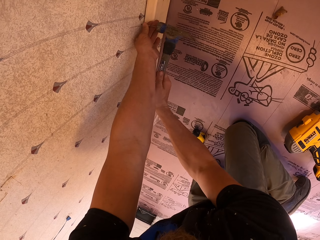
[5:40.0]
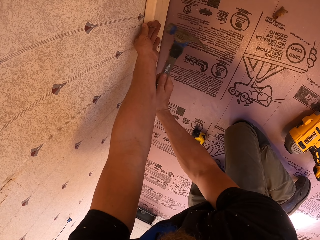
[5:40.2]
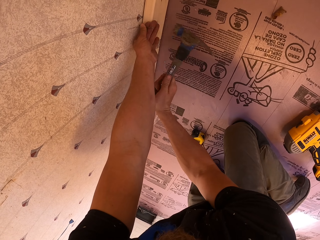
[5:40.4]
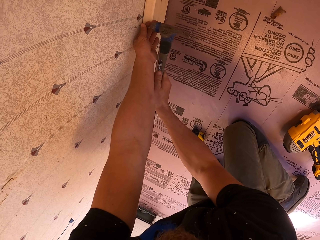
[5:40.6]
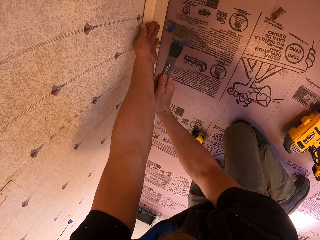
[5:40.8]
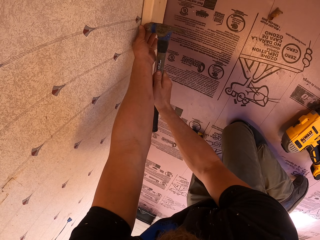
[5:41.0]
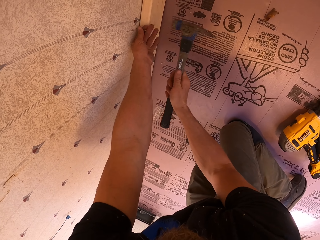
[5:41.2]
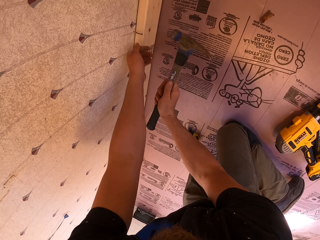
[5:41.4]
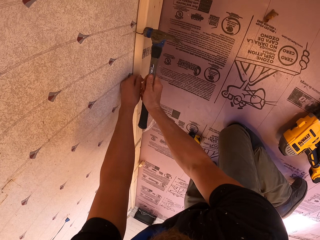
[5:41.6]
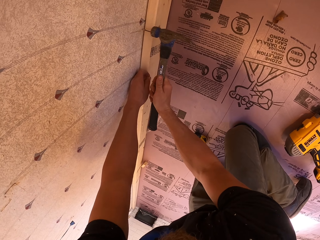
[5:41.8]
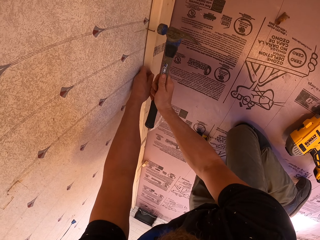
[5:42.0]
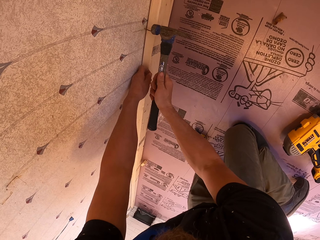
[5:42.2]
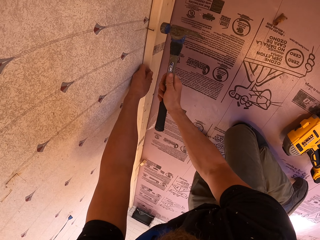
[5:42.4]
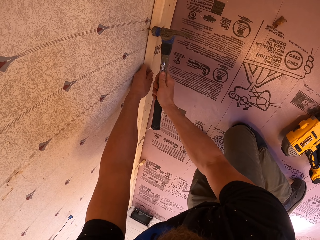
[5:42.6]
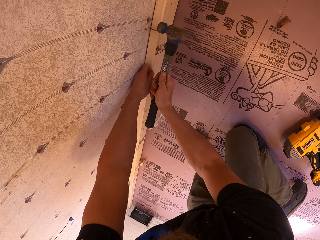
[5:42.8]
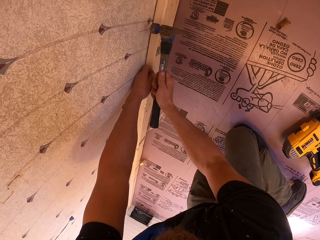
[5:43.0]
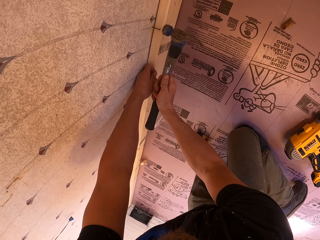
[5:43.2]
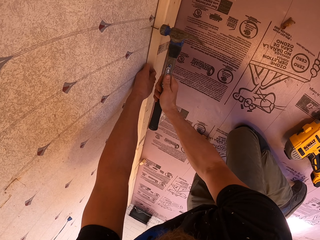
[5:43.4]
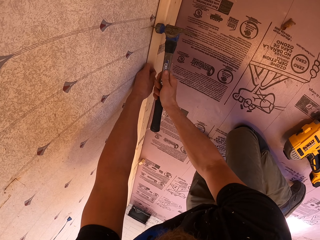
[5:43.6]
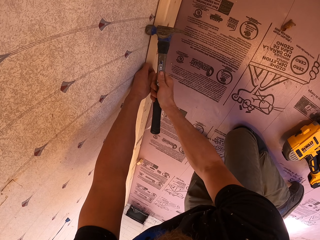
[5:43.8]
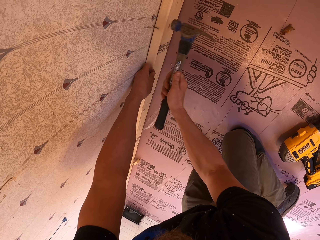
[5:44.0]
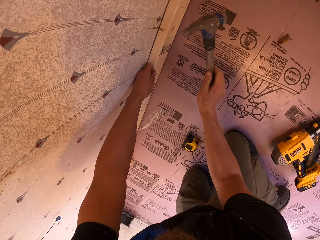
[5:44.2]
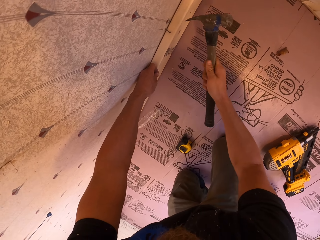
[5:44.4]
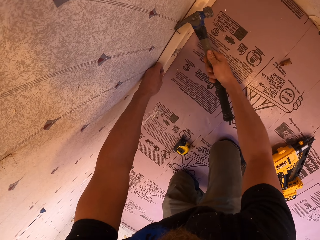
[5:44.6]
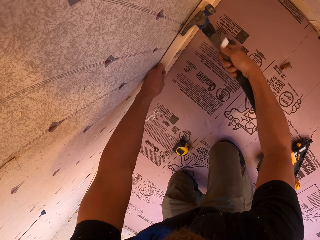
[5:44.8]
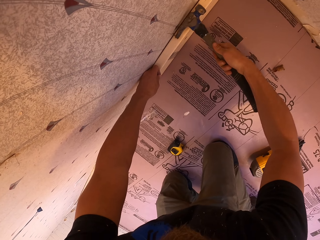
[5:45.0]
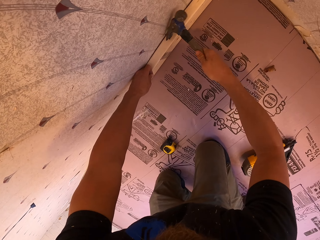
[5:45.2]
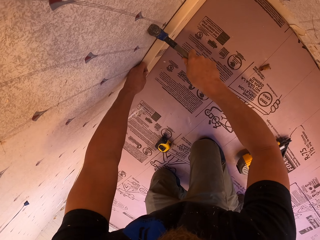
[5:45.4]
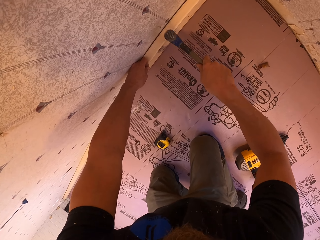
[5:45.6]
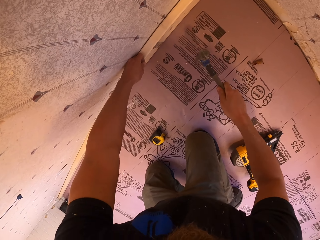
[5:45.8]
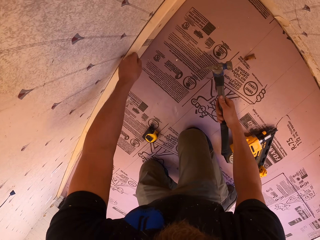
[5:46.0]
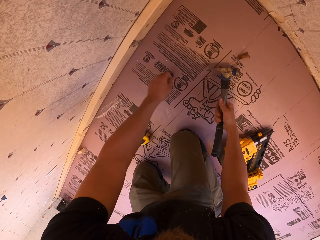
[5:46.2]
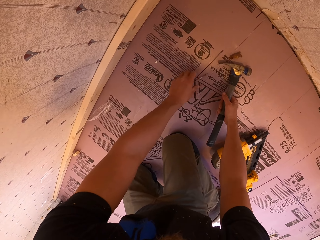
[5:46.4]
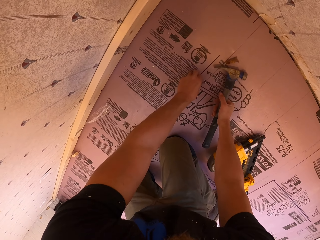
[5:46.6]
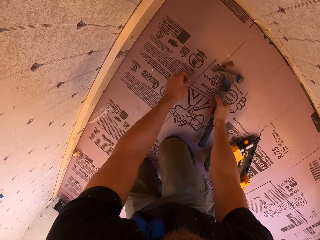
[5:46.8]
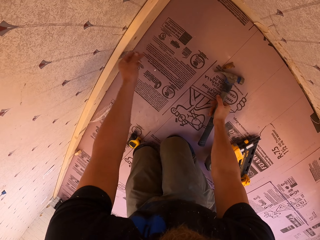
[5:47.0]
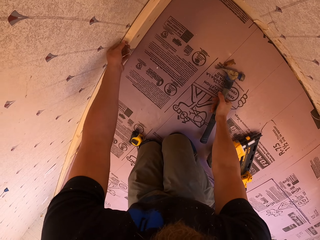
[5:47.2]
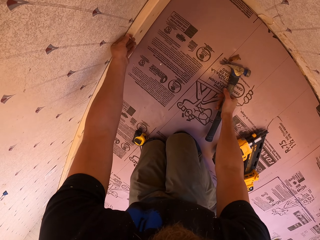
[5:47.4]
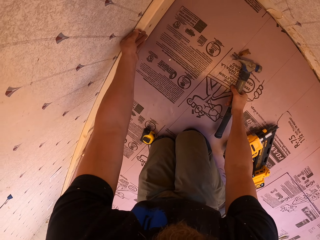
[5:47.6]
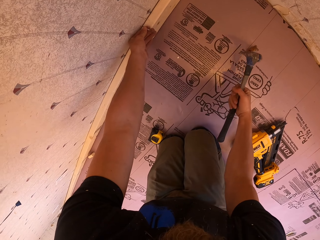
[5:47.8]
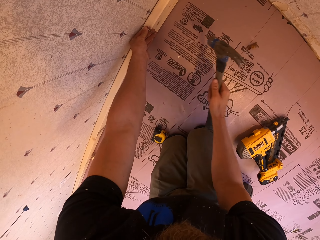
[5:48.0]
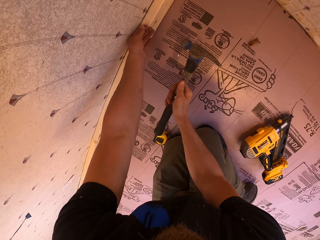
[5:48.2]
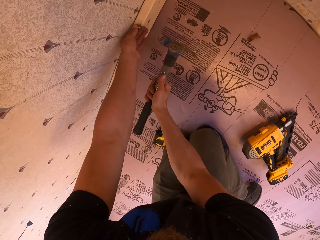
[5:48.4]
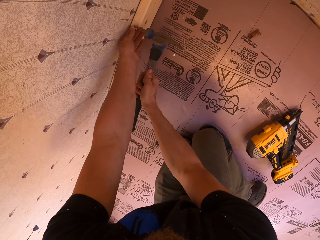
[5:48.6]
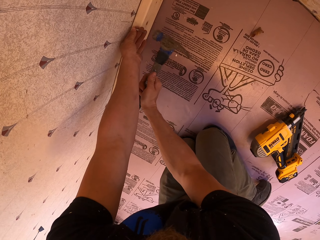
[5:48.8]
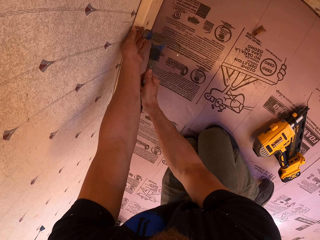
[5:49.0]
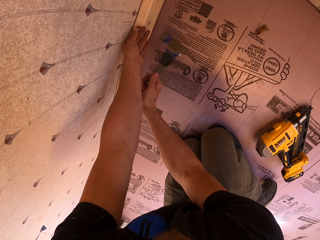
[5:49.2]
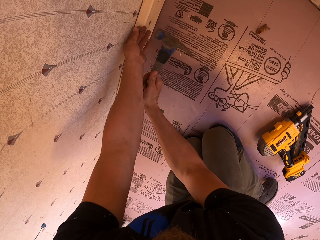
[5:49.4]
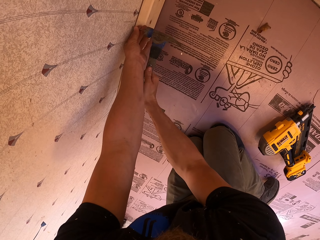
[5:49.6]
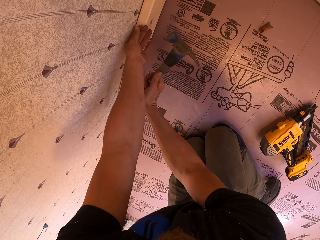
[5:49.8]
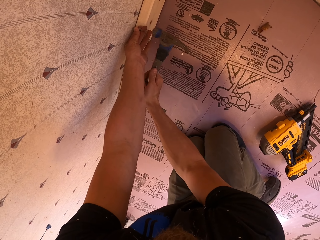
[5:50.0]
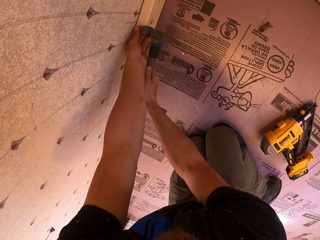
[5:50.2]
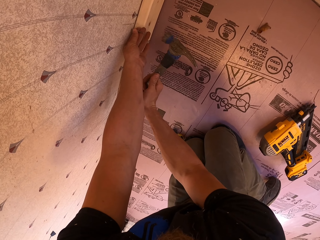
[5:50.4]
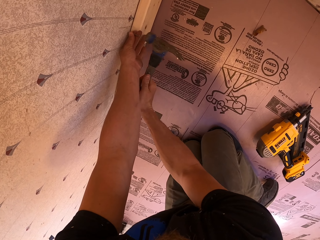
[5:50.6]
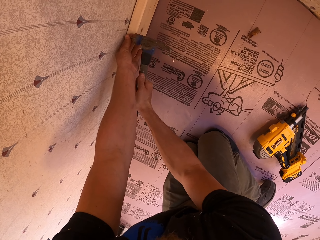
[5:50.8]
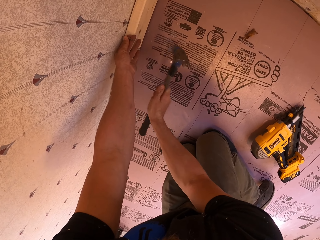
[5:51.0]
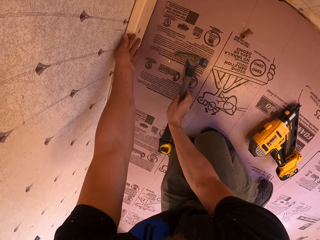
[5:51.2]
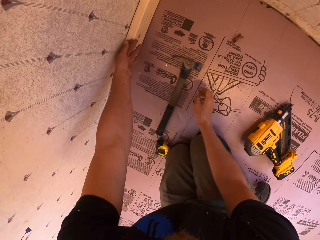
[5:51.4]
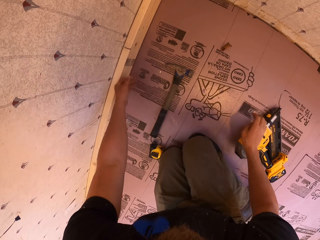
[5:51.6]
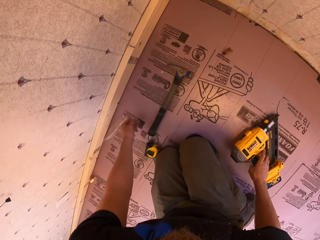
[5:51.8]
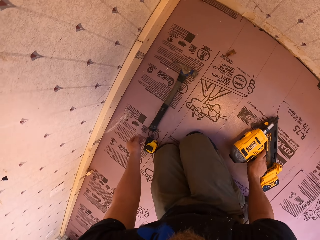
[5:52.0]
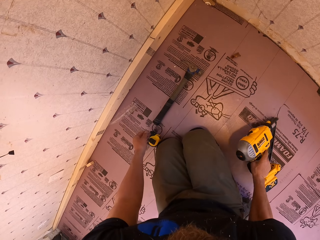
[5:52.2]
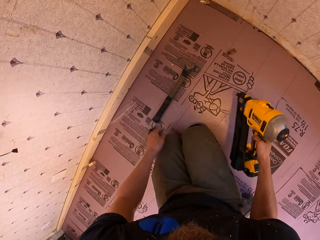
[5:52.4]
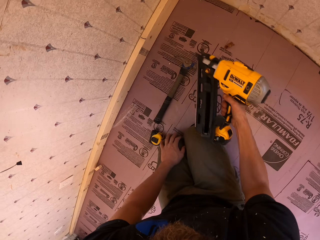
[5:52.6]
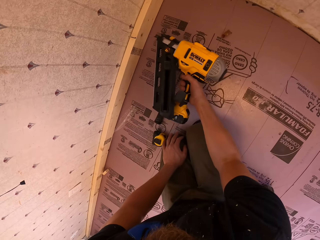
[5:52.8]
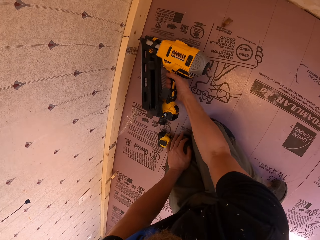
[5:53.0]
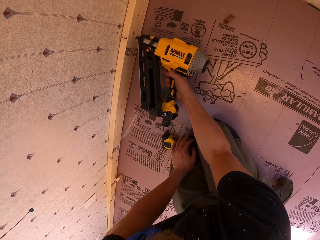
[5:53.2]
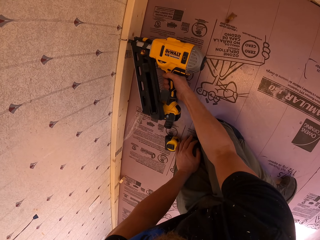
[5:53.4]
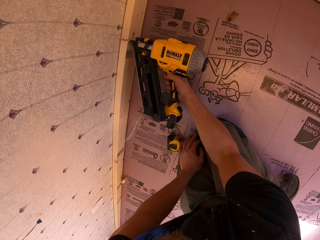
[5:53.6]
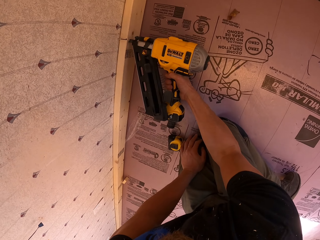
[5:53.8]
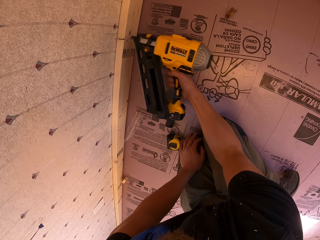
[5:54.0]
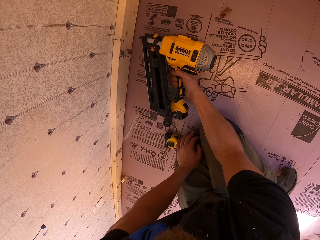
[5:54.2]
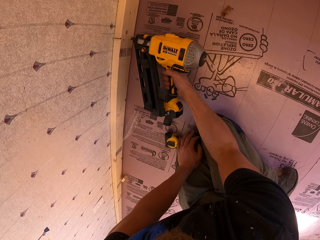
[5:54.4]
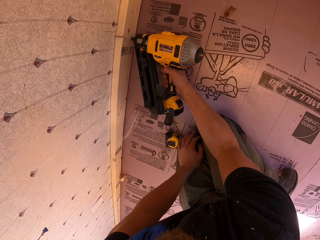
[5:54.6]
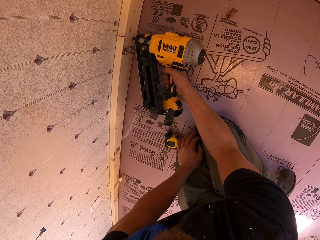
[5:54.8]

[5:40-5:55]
The camera wearer hammers the nail into the wall with the hammer. They remove the hand from the nail and place the hand on the wood. They tilt the hammer. They pull the nail from the wall with the hammer. They place the hammer on the floor. They pick the nail from the floor. They place the nail on the wall. They hammer the nail into the wall with the hammer. They tilt the hammer. They put the hammer on the floor. They take the nail gun. They pick the hammer from the floor. They drive the nail into the timber with the nail gun.

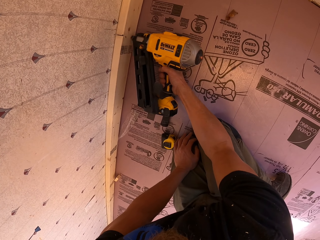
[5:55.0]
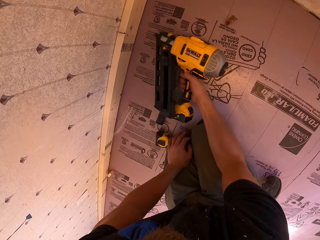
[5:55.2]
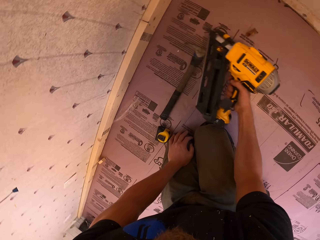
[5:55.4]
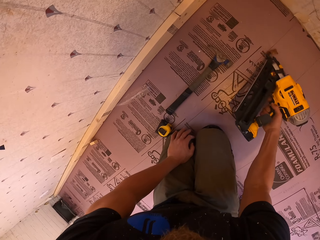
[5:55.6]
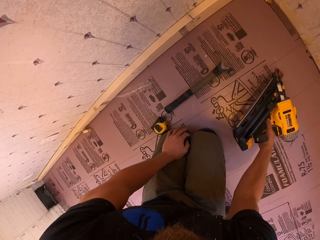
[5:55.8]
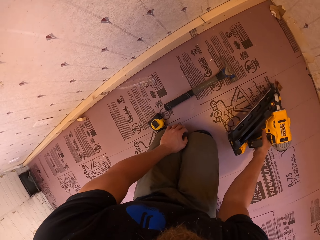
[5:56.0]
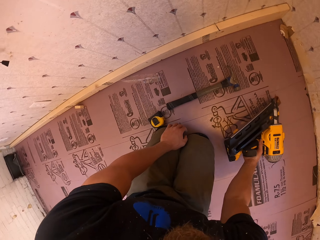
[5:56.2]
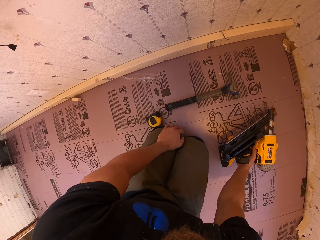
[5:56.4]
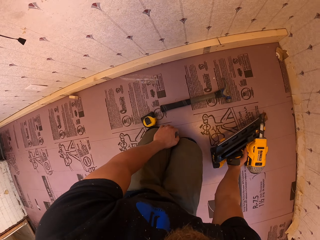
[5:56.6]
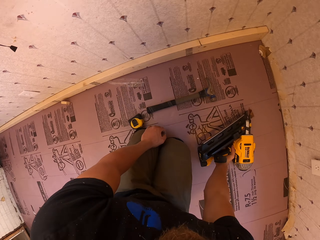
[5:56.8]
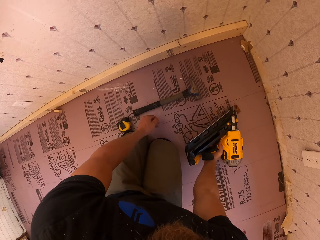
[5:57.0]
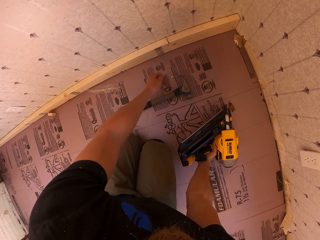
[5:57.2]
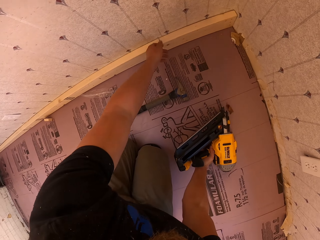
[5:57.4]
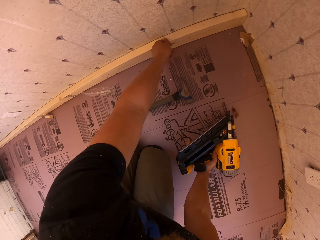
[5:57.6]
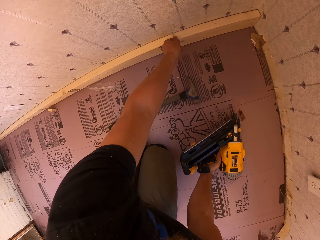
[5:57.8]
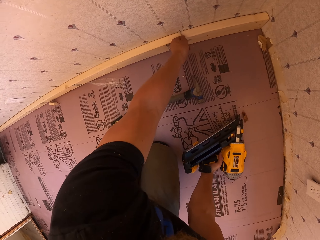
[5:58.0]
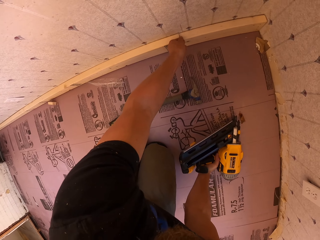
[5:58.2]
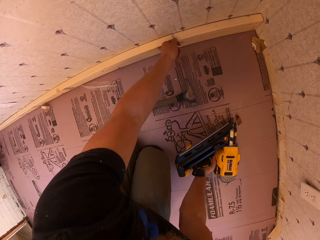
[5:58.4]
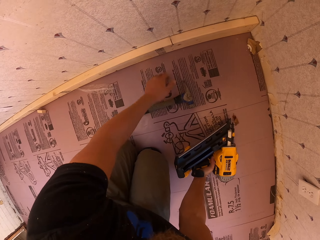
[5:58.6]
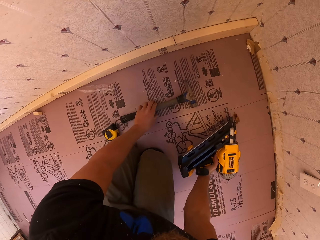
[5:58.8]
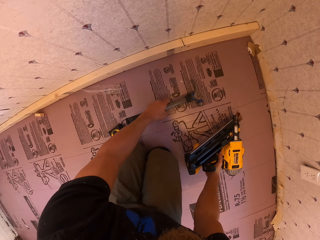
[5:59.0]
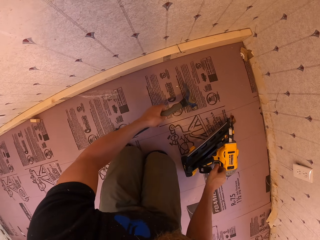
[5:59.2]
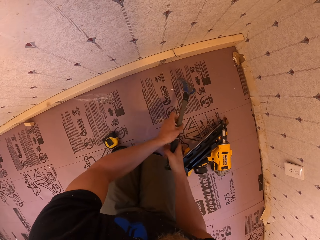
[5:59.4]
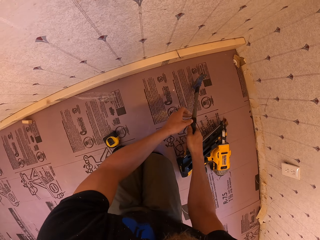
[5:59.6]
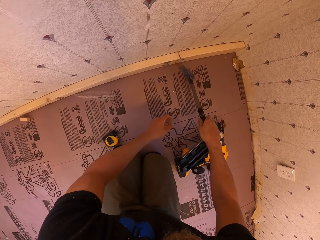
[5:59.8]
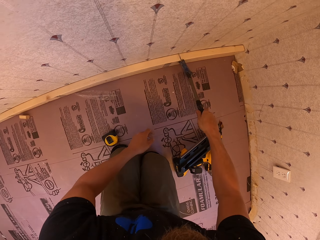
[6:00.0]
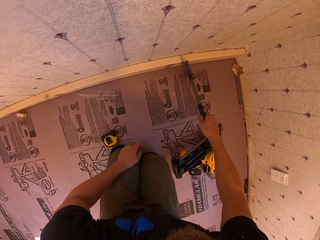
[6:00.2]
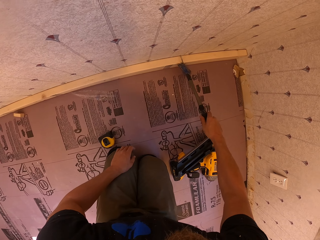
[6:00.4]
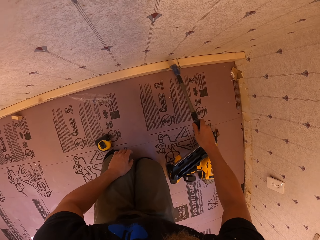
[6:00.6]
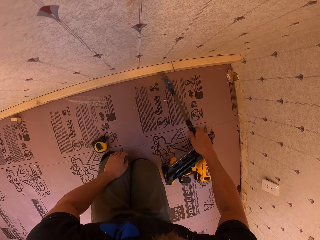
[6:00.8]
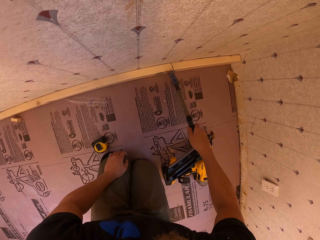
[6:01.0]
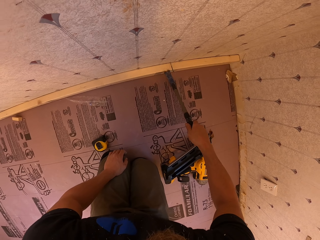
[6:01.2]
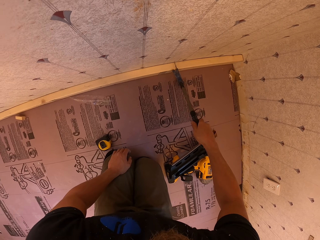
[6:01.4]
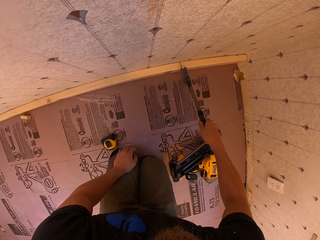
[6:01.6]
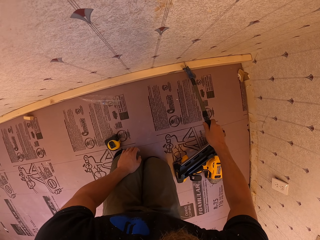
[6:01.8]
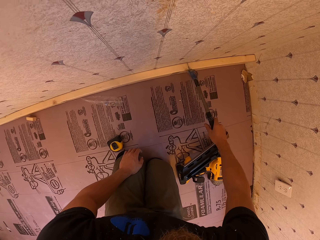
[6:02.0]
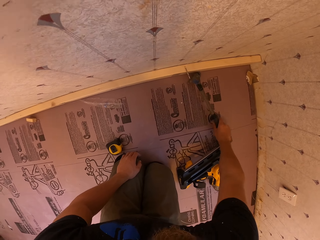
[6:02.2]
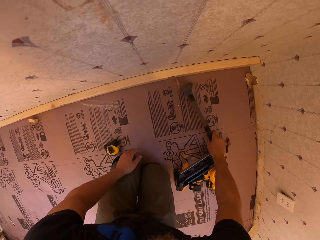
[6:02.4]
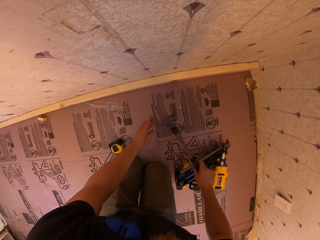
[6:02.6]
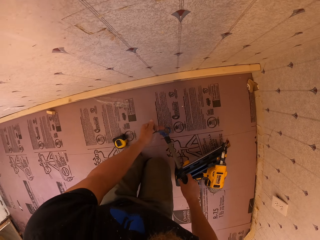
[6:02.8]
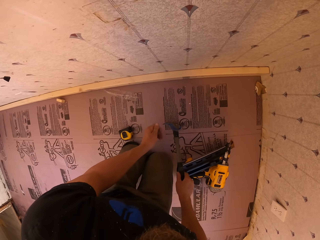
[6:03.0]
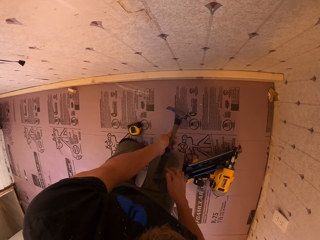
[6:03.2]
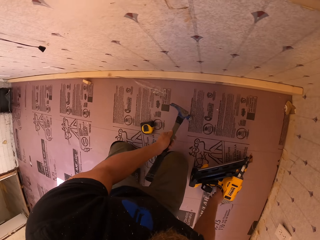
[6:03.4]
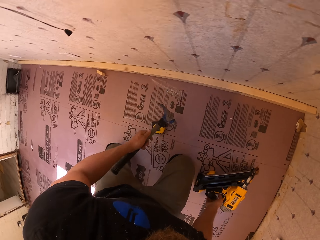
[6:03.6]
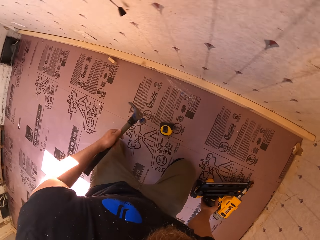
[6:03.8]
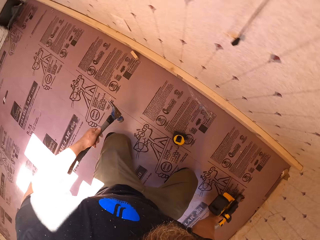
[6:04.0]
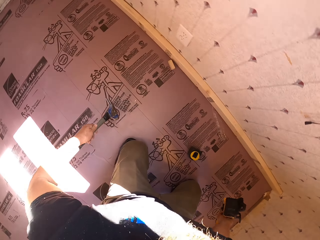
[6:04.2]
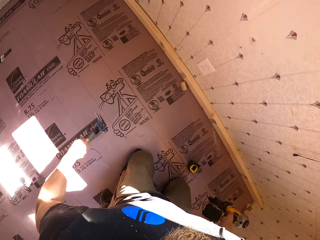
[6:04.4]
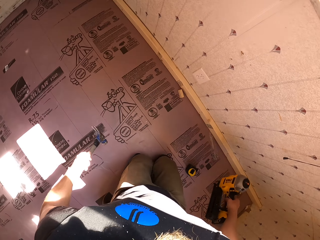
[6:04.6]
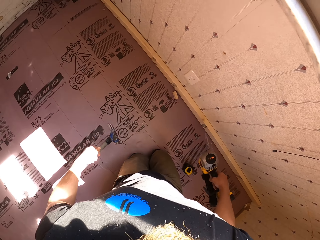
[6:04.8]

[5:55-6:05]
The camera wearer places the drill or nail gun on the floor. He touches the nail on the wall. He pulls the nail from the wall. He picks the hammer from the floor with the left hand. He places the nail gun on the floor. He places the hammer on the other hand. He pulls the nail from the wall with the hammer. He takes the nail and holds the nail with his hands. He places the hammer on the other hand. He picks the nail gun from the floor. He moves on his knees.
